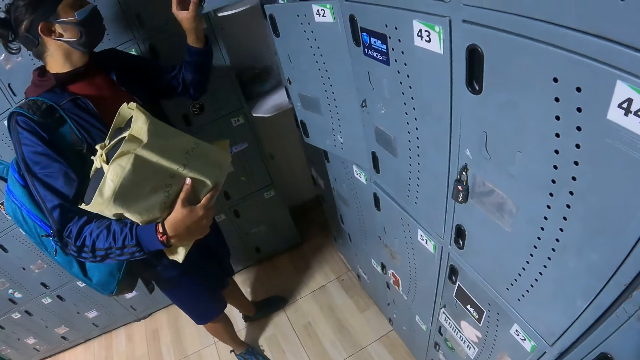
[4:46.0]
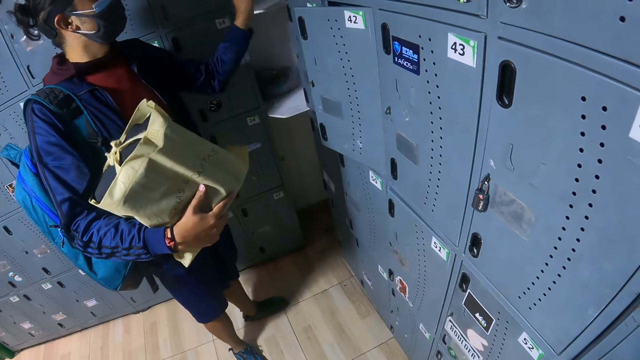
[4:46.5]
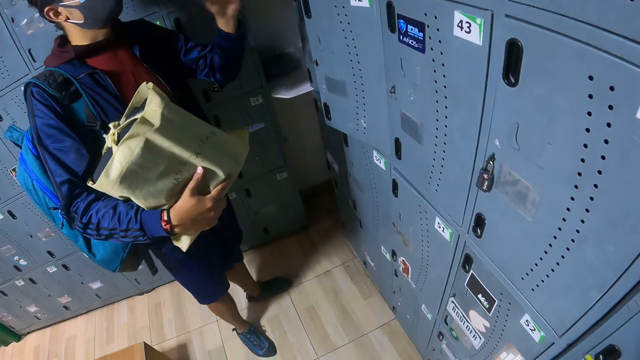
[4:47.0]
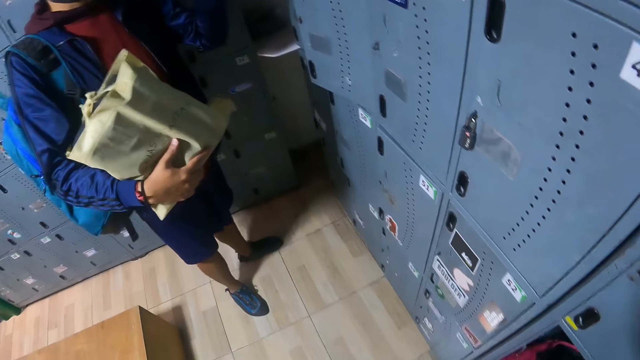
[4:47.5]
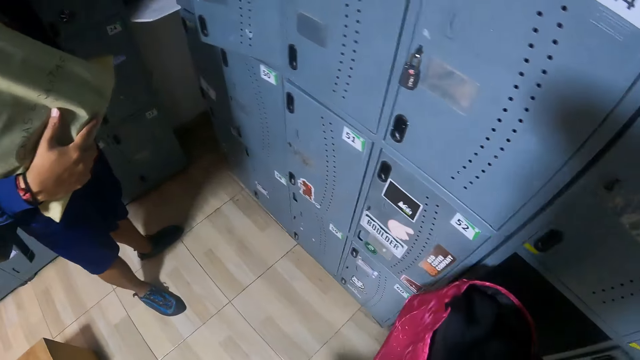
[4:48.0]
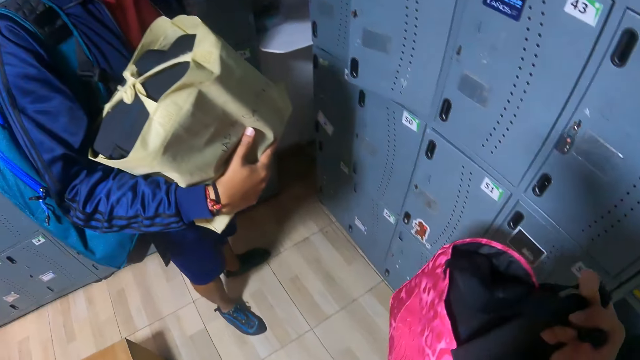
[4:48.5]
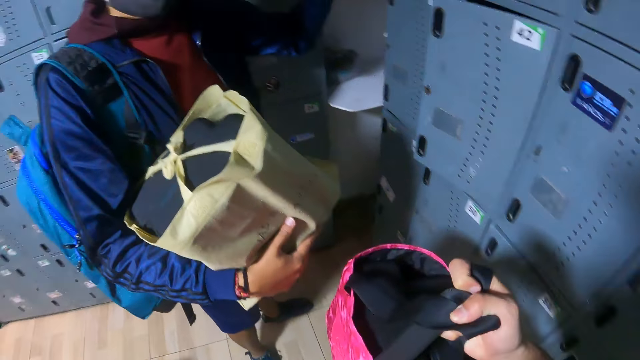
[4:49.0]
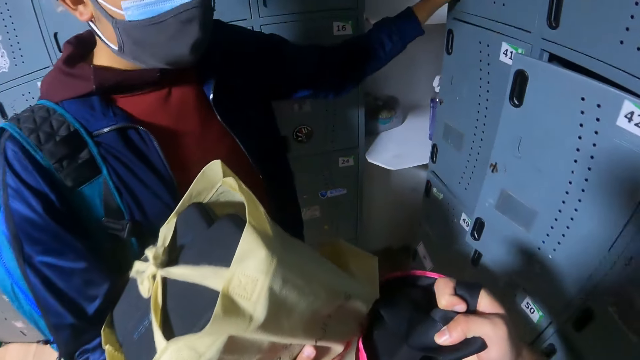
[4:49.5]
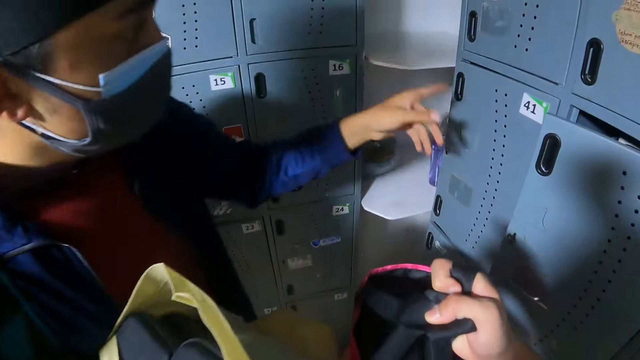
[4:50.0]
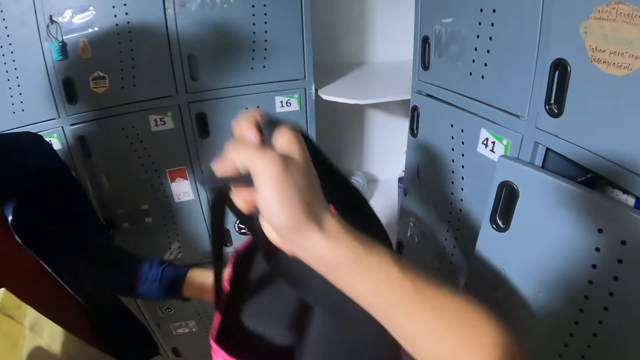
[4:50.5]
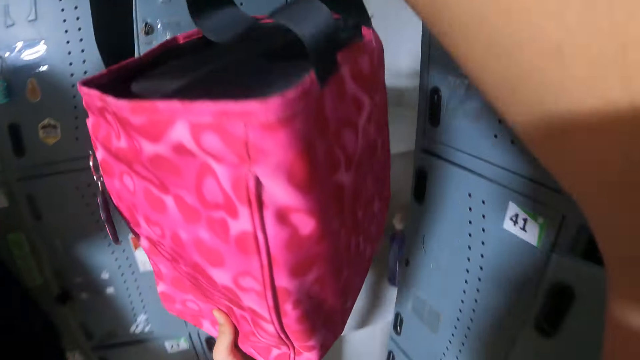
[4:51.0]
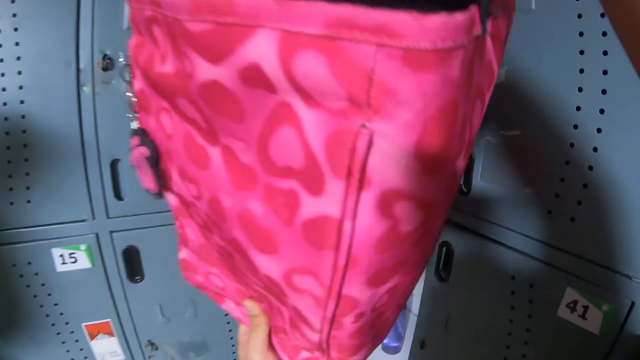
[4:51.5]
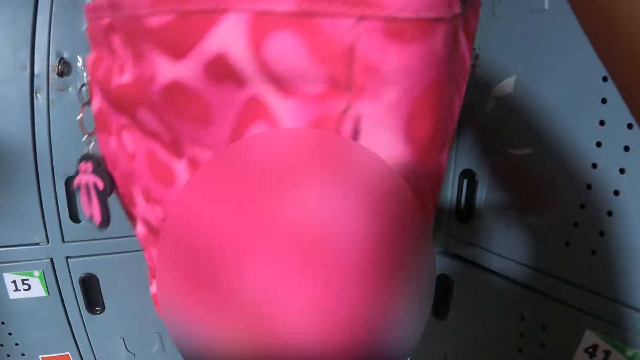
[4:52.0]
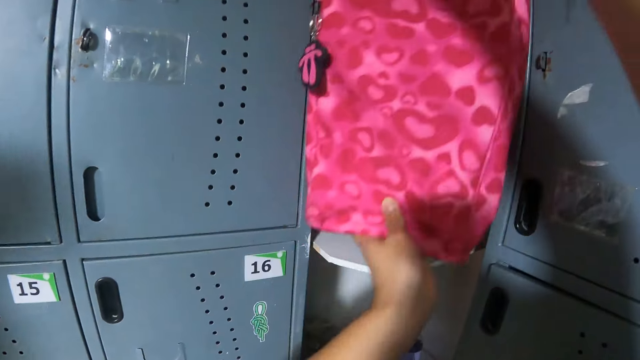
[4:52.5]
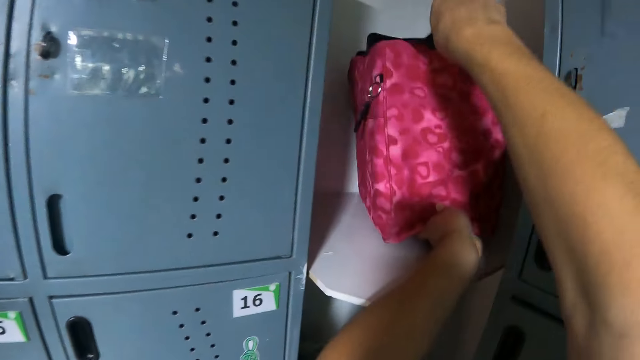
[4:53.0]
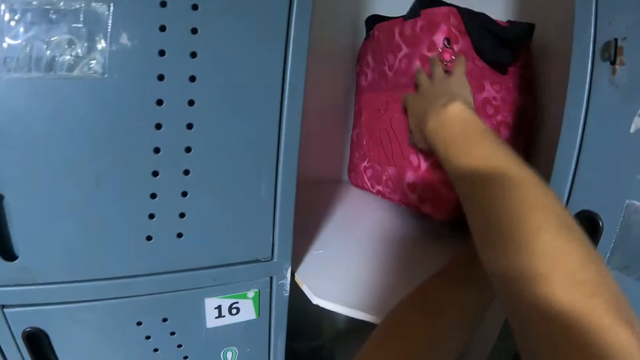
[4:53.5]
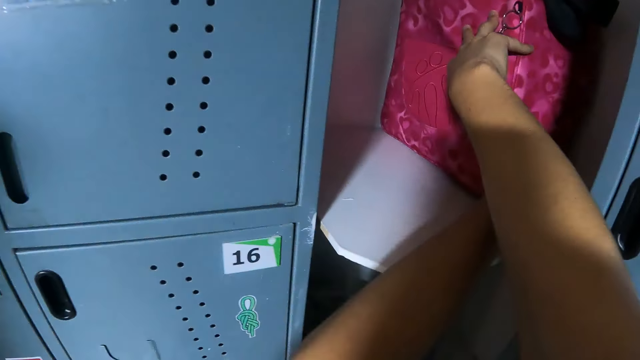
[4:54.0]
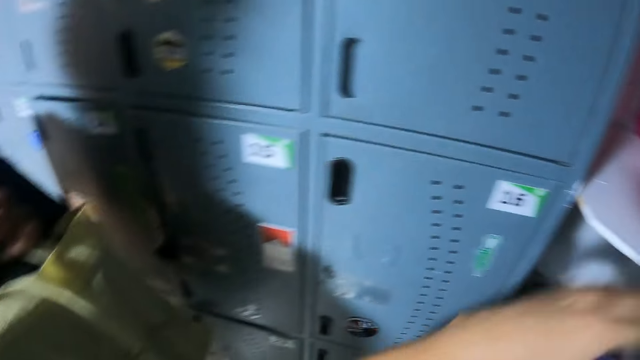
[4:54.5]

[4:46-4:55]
A man opens the locker. The camera wearer removes the bag from the locker with his right hand. He walks. He drops the bag on a shelf with both hands.

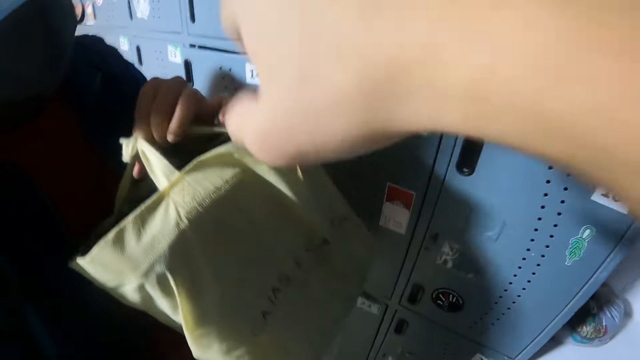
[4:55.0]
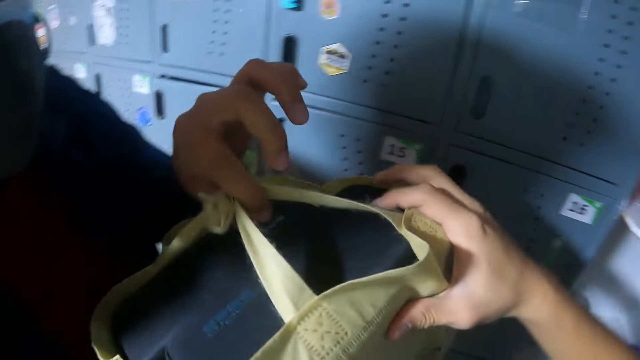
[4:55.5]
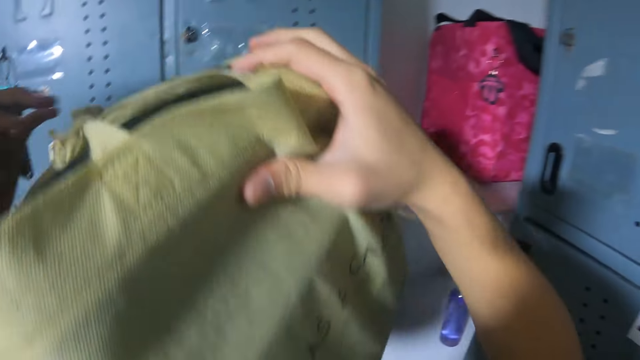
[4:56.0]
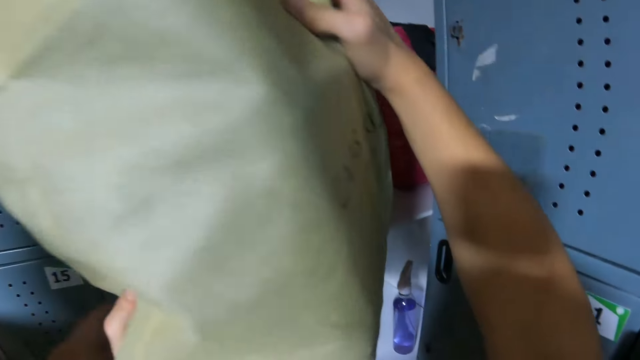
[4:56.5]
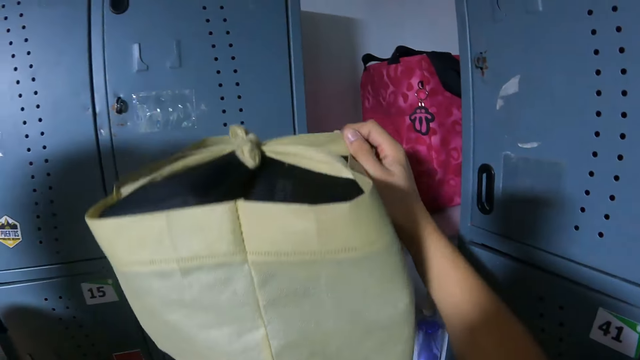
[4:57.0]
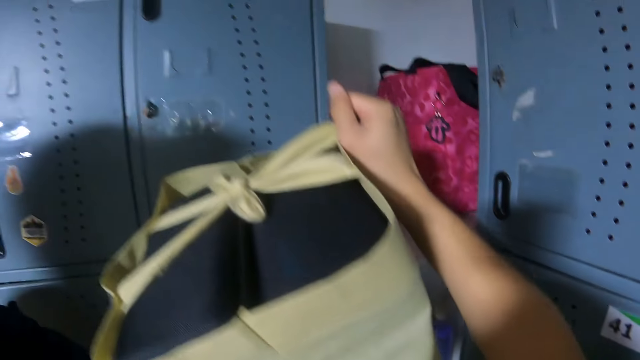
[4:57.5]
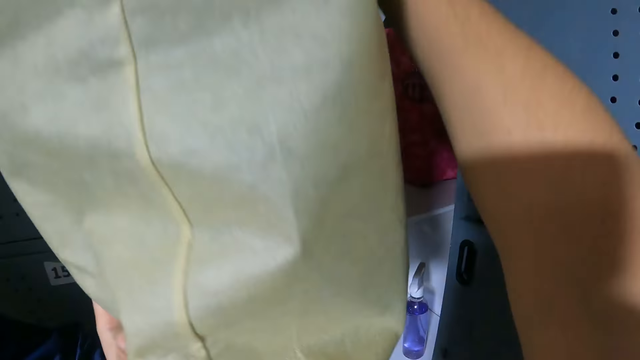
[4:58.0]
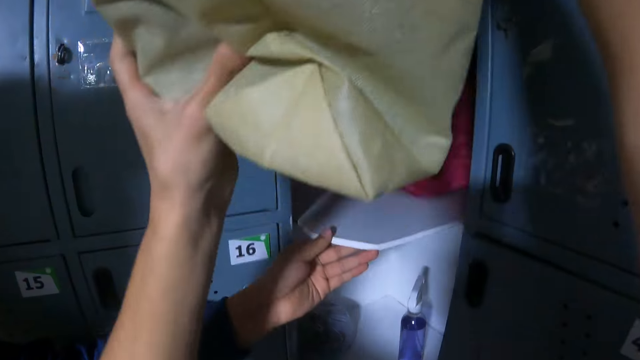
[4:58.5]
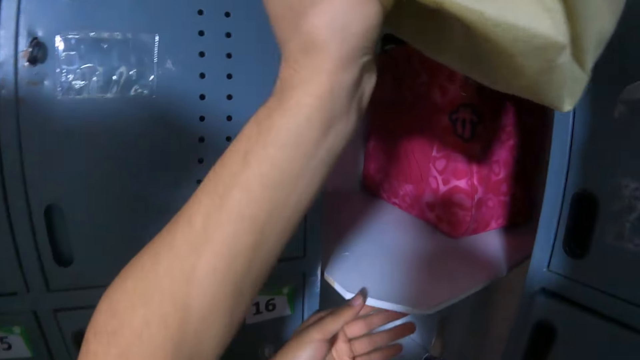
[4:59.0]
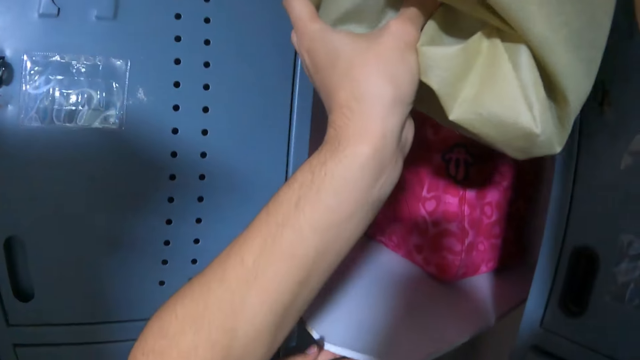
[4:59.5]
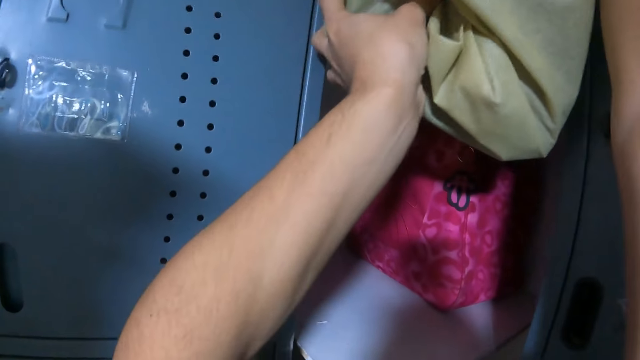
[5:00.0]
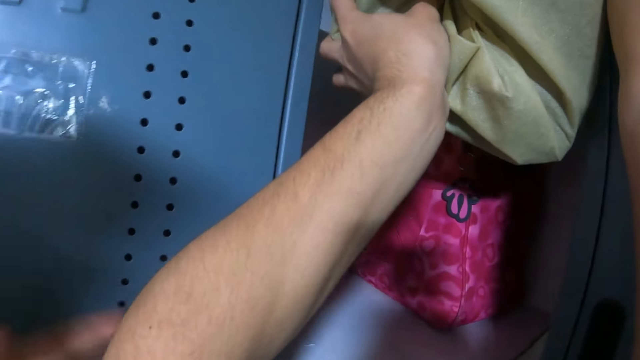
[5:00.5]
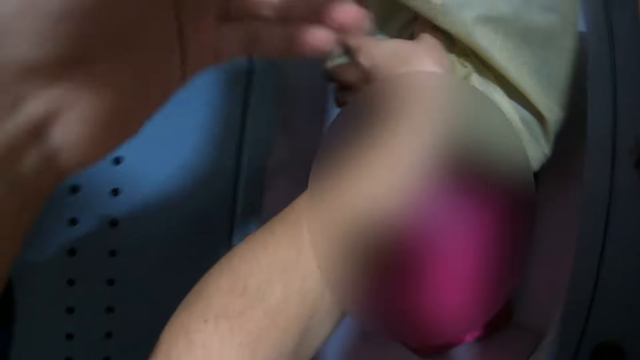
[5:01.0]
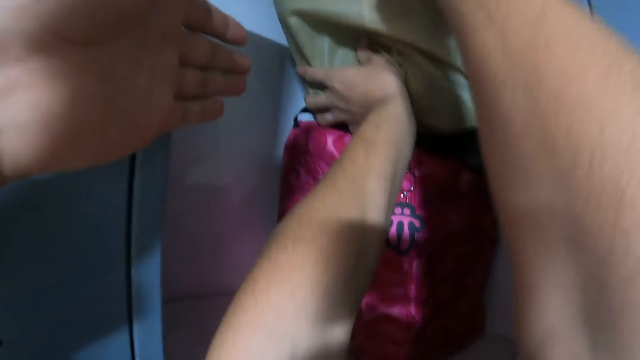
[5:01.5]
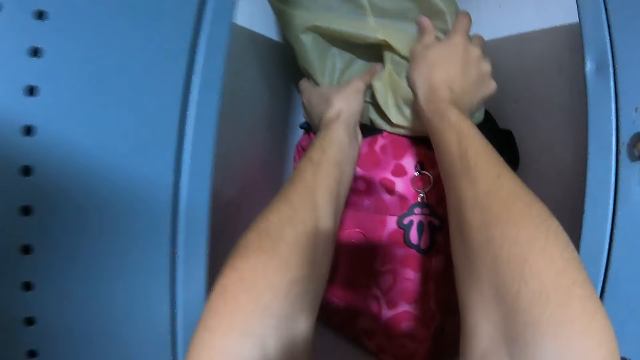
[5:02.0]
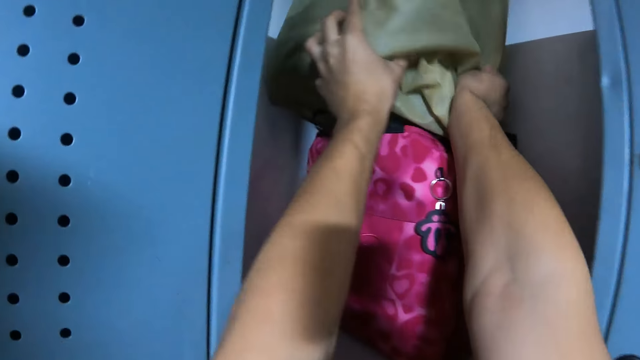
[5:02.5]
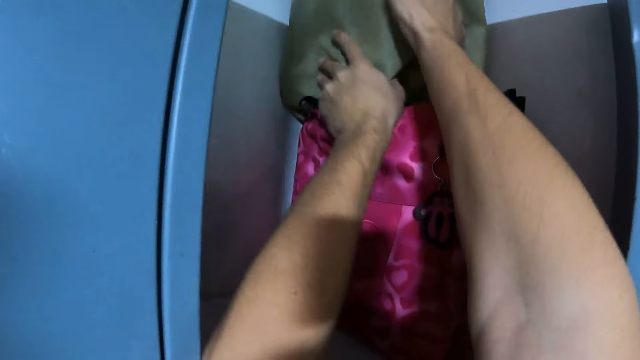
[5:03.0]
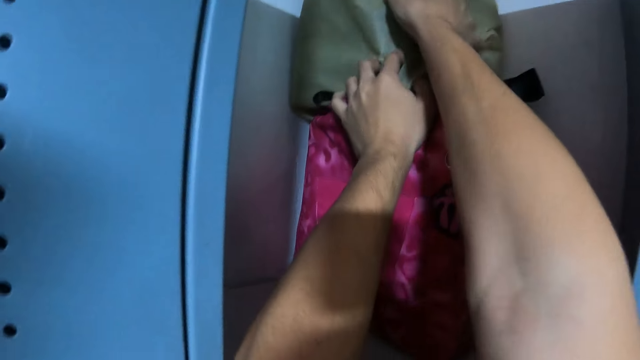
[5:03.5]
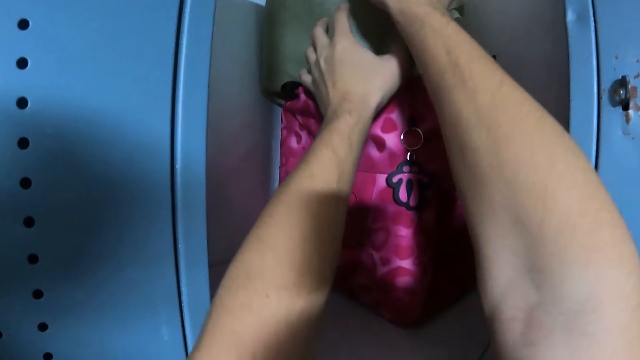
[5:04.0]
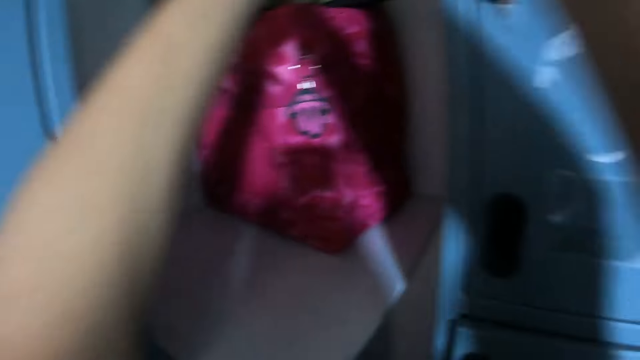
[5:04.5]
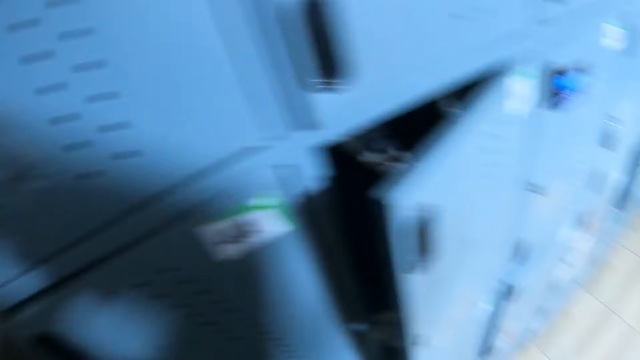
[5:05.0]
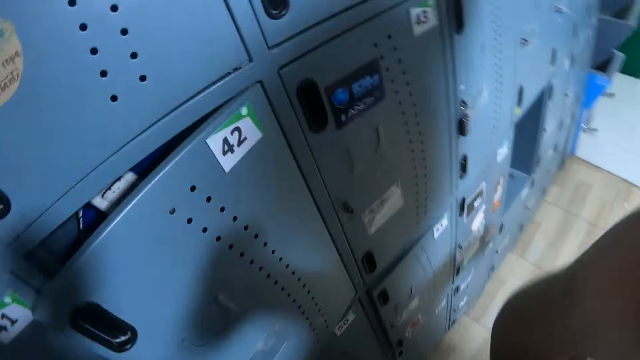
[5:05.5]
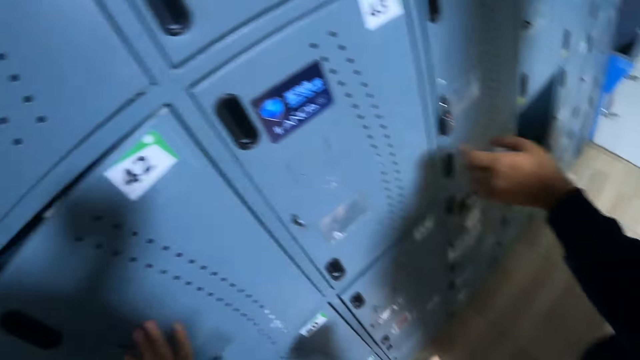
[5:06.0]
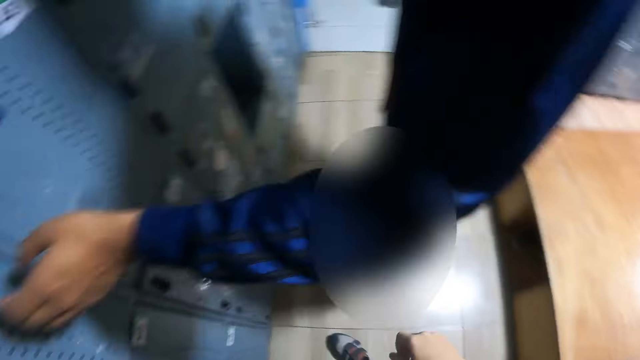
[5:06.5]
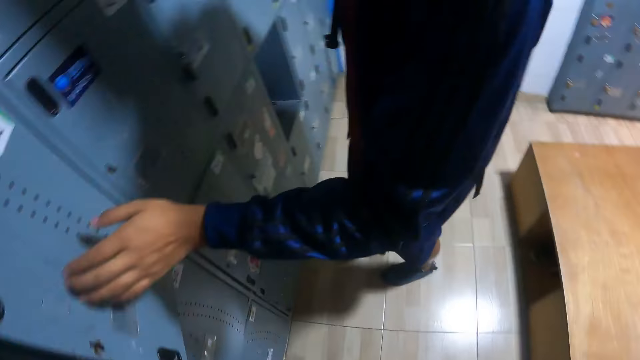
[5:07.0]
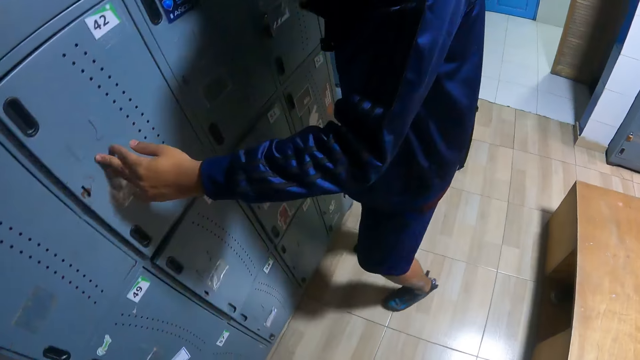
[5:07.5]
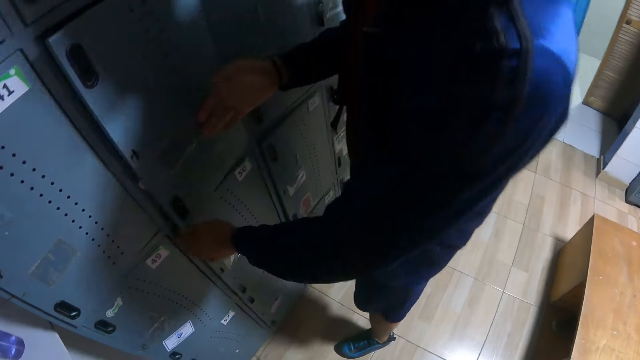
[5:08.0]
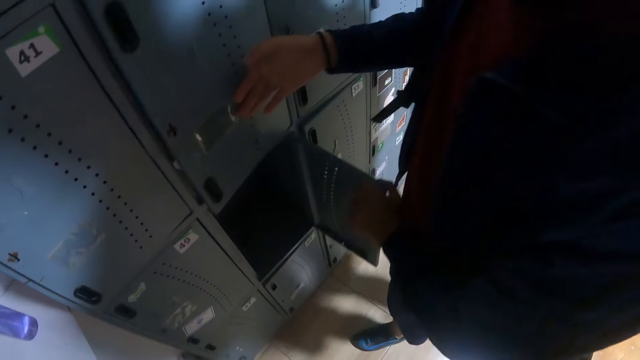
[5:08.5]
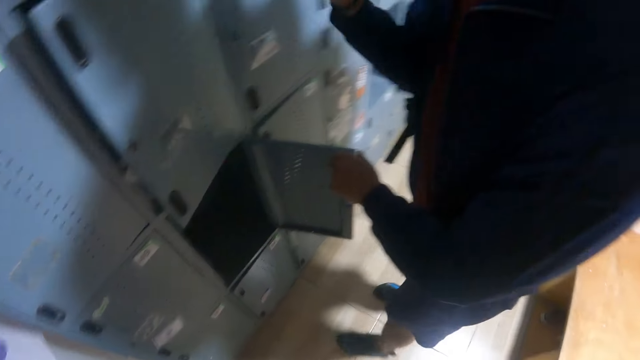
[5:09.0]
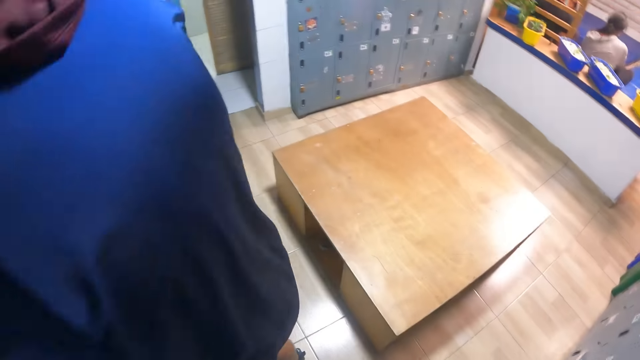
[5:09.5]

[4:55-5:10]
The camera wearer receives a big bag from a man with his right hand. He drops the big bag on the bag on the shelf with both hands. The man holds the shelf with his left hand. The man closes a locker with his left hand, closes the locker with his right hand, and opens the locker with his left hand.
